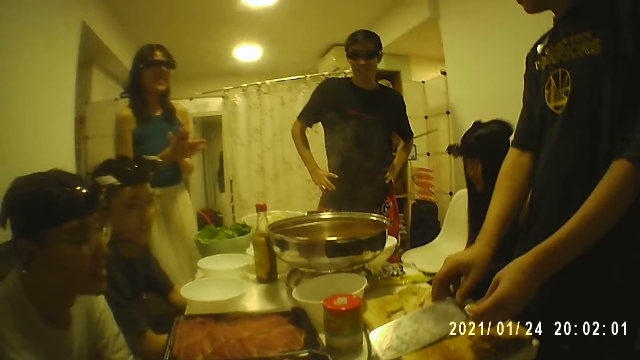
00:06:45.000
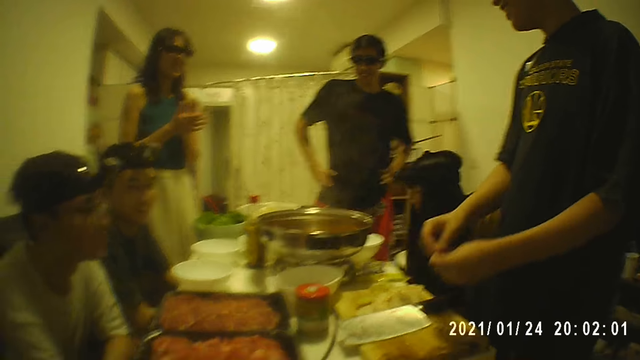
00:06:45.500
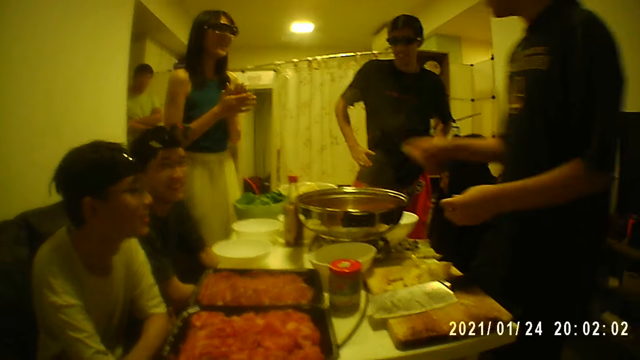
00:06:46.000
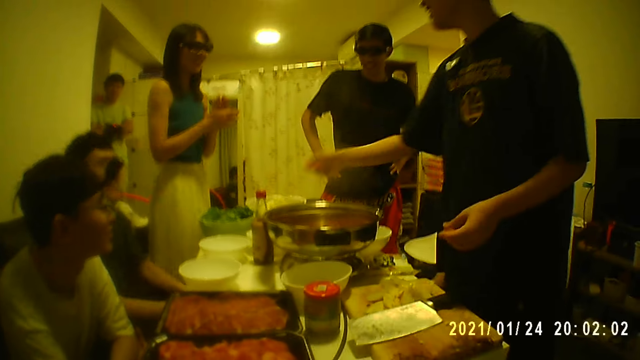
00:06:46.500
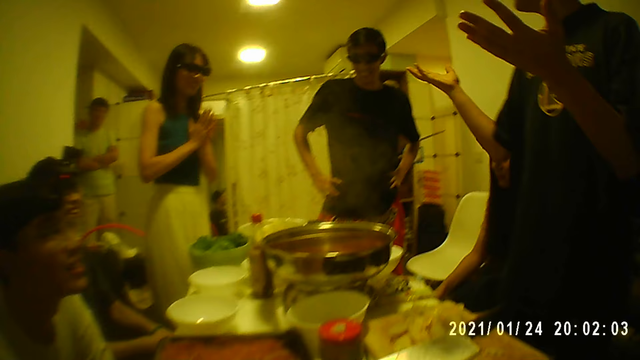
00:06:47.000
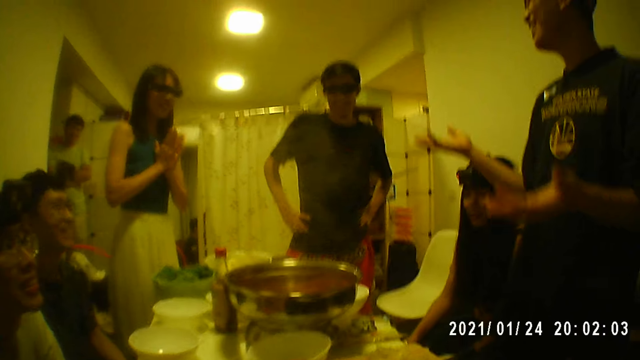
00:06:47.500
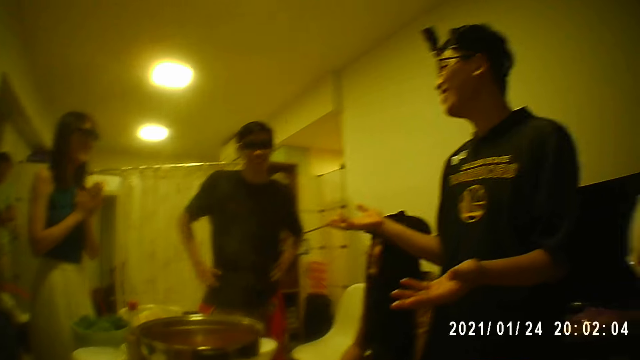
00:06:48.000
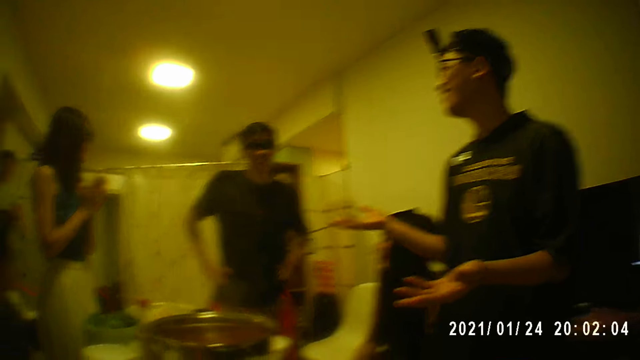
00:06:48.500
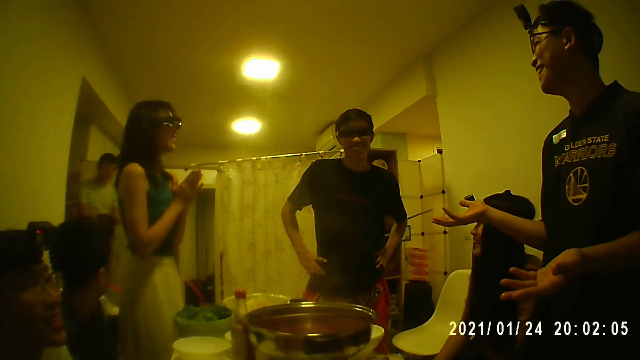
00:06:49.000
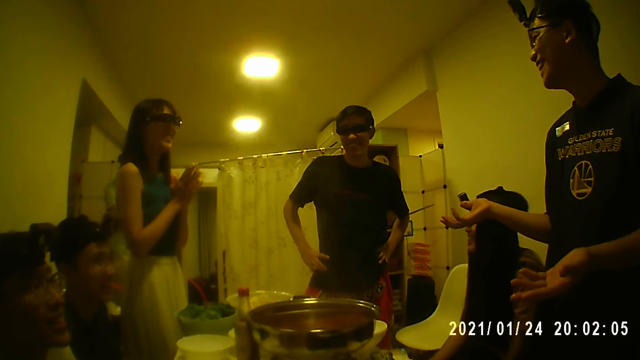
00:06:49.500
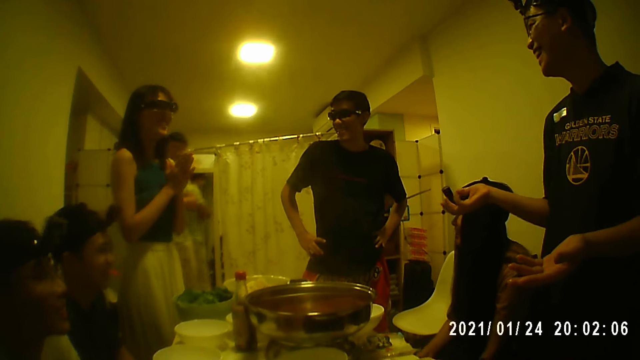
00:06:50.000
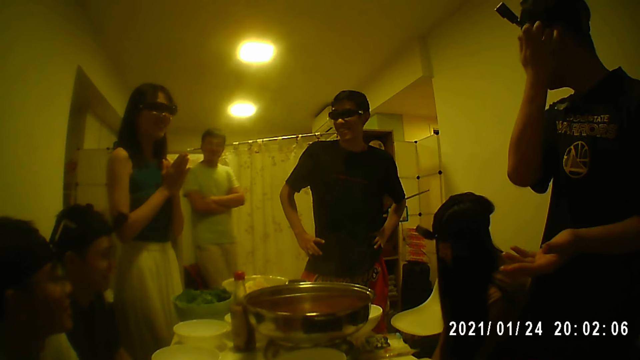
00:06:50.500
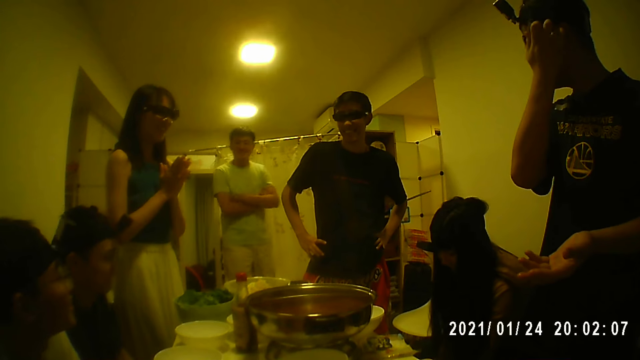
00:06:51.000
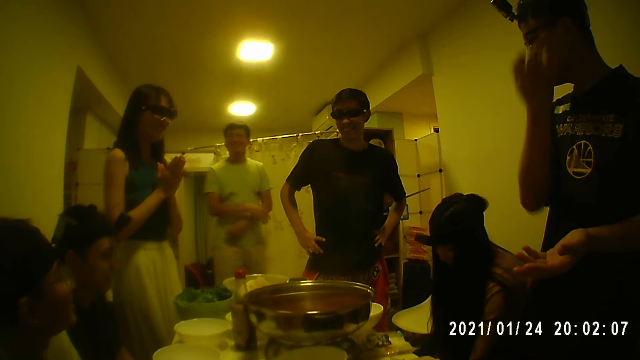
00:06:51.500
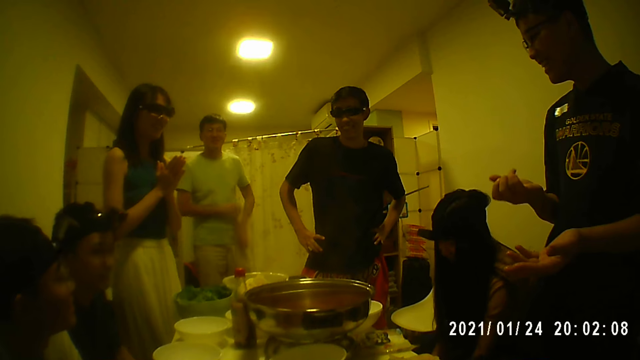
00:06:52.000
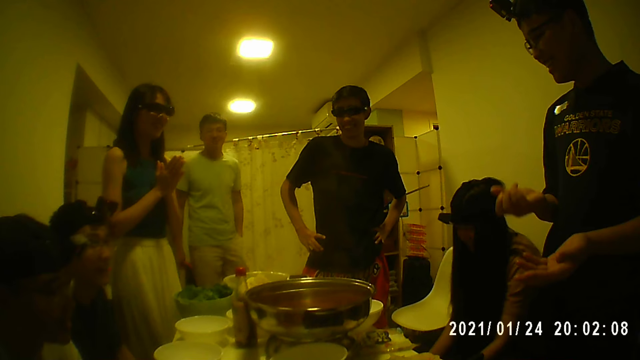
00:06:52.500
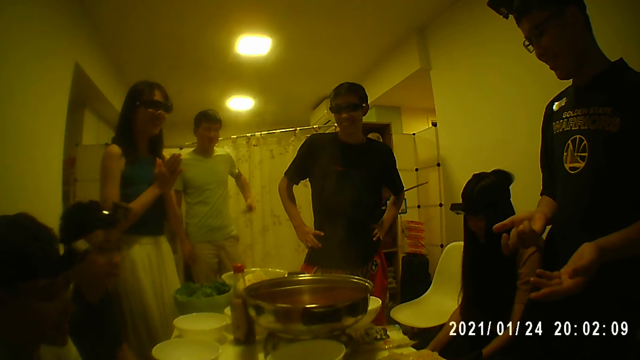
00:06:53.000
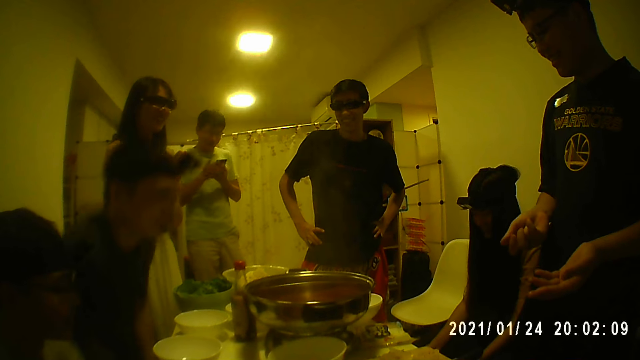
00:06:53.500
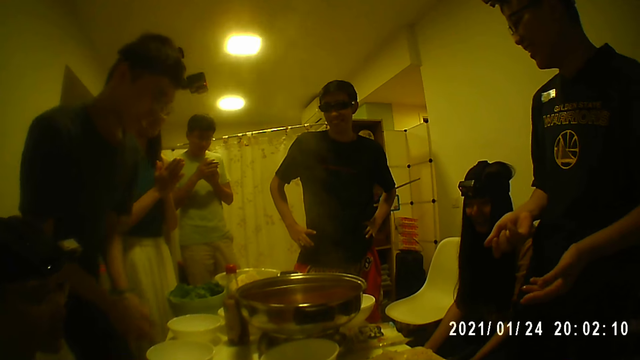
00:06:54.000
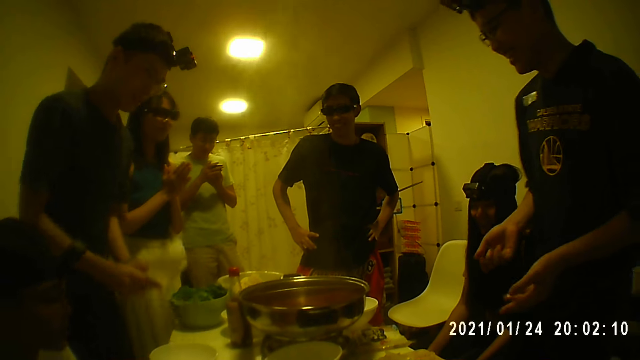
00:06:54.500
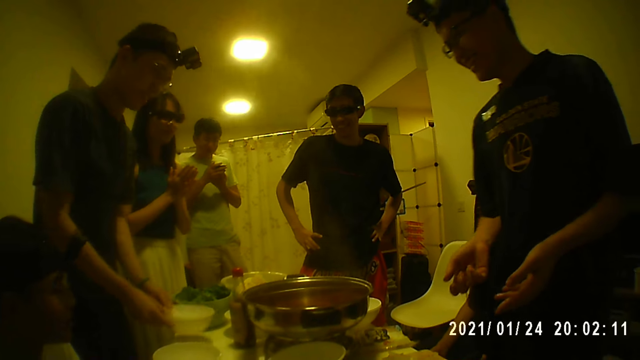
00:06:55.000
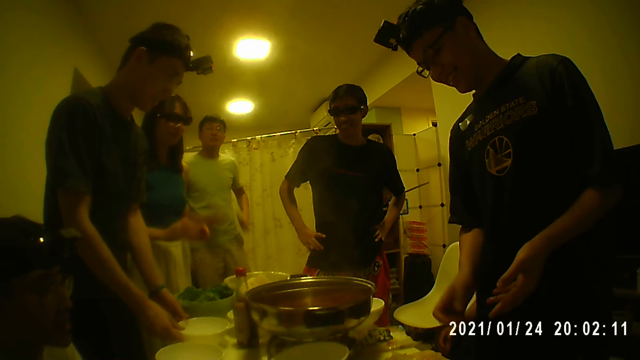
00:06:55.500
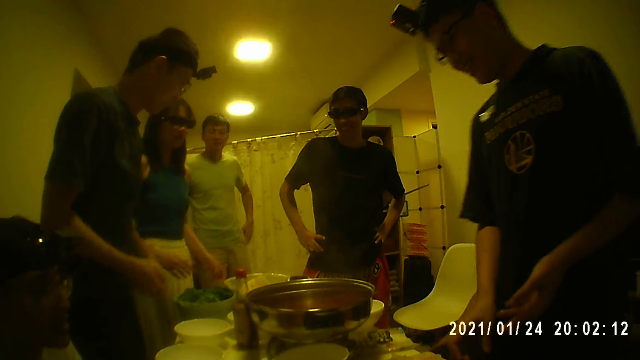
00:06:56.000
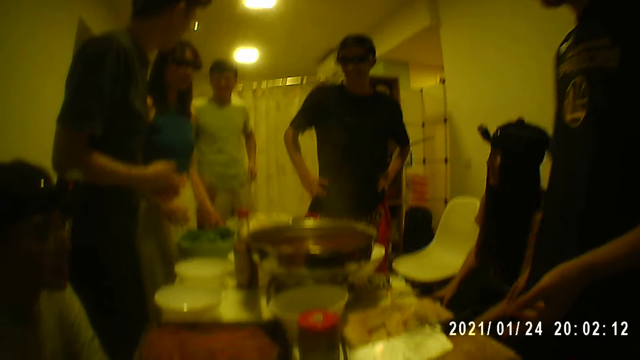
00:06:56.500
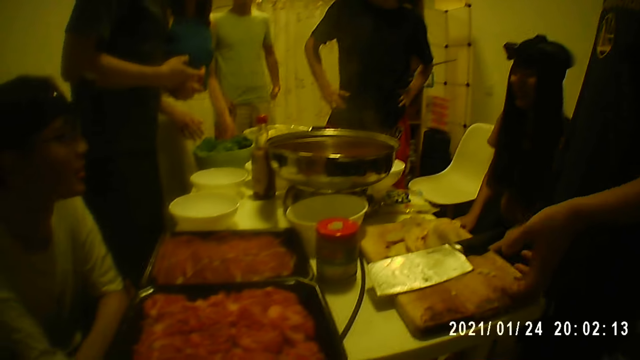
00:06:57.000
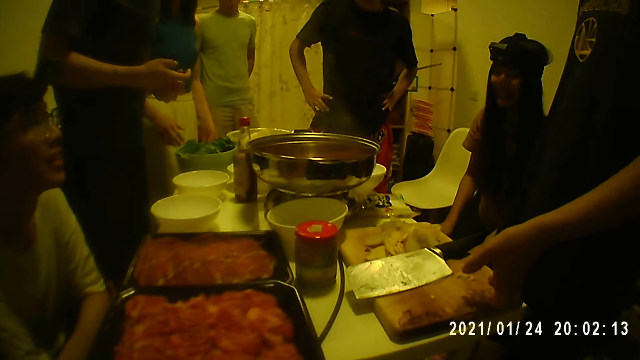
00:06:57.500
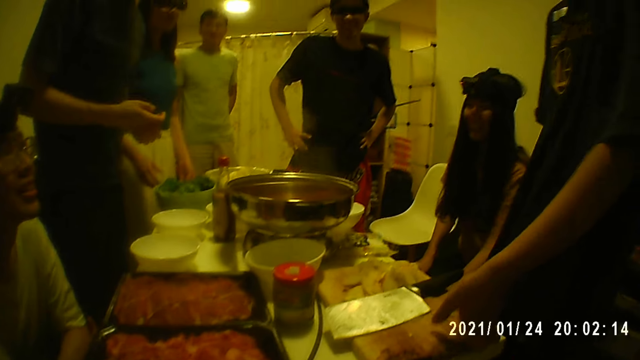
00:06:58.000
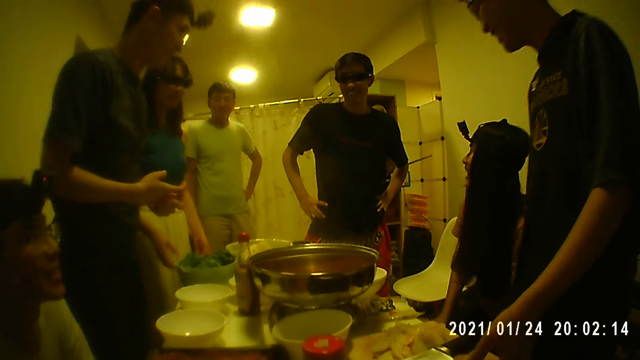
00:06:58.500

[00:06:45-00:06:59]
A man walks into the room. Another man passes the slice of lotus root from his left hand to his right hand. The second man throws the slice of lotus into the bowl with his right hand, sways his hands, and scratches his face with his right hand. He wipes the face with his hand. The first man brings out the phone from his pocket with his left hand. He holds the phone with both hands. A third man interacts with the group of people and the camera wearer. The first man operates the phone with both hands. The third man picks up a bowl from the table with both hands and places the bowl on the table with both hands. The first man holds the phone with his left hand and places the phone in his pocket with his left hand. The second man holds the chopping board on the table with his left hand. The second man converses with a person.

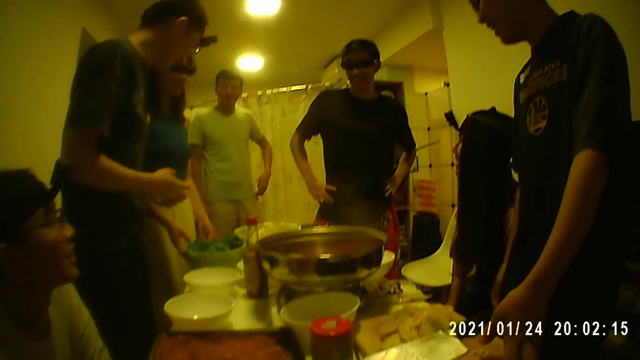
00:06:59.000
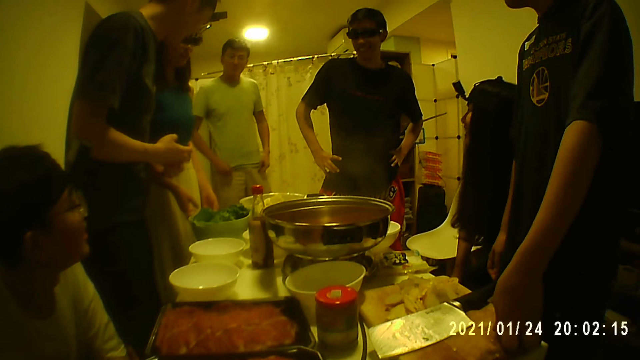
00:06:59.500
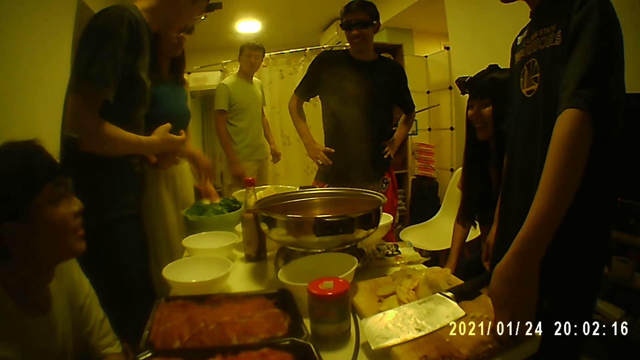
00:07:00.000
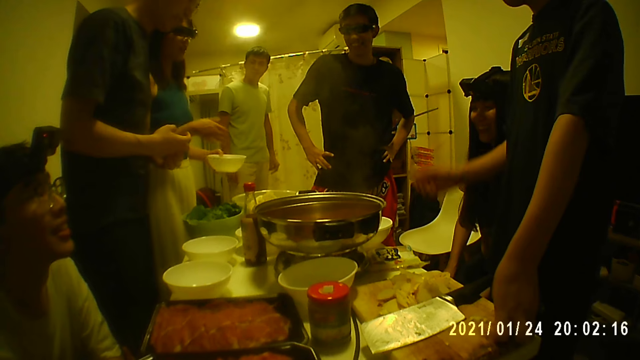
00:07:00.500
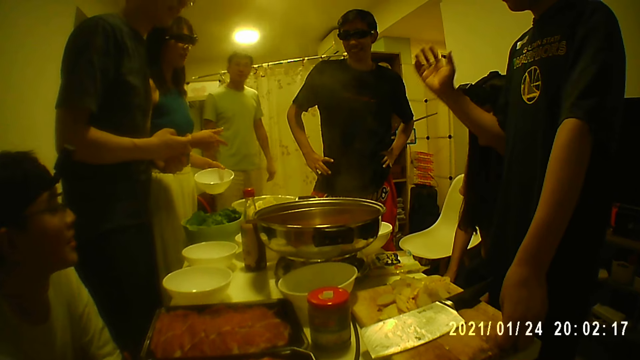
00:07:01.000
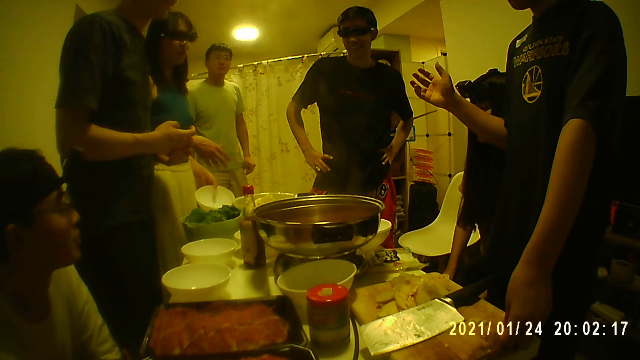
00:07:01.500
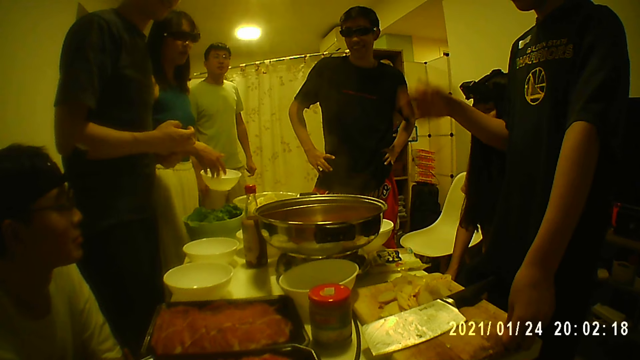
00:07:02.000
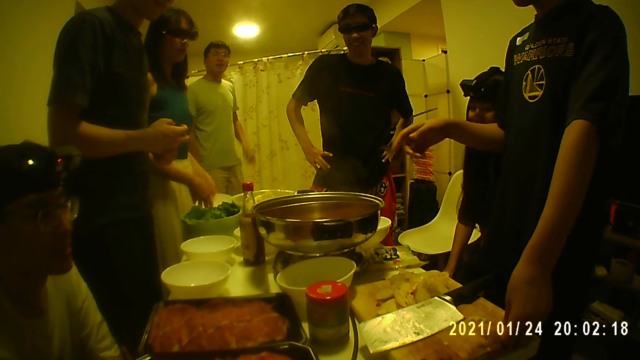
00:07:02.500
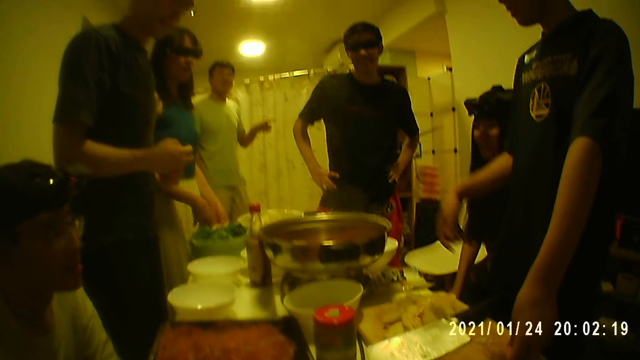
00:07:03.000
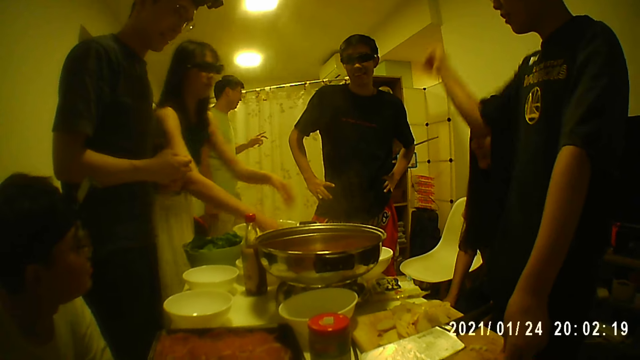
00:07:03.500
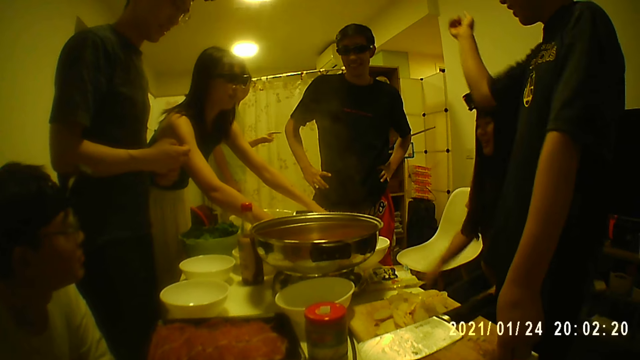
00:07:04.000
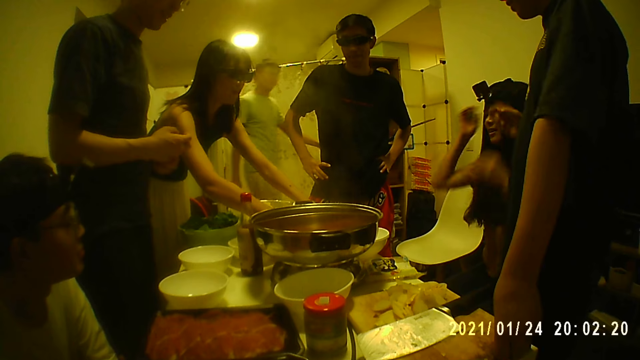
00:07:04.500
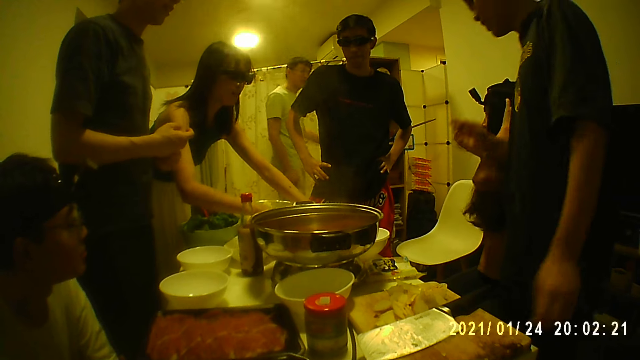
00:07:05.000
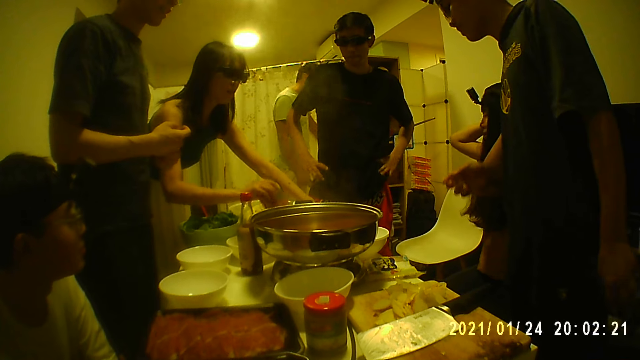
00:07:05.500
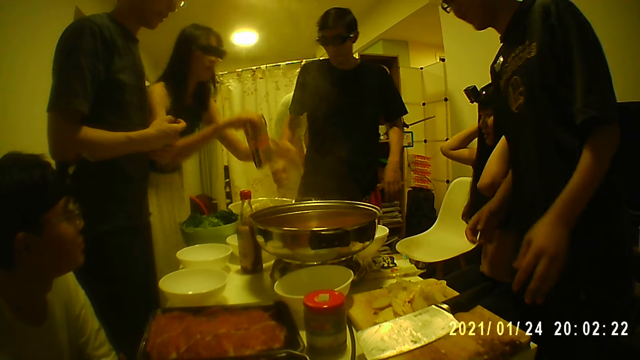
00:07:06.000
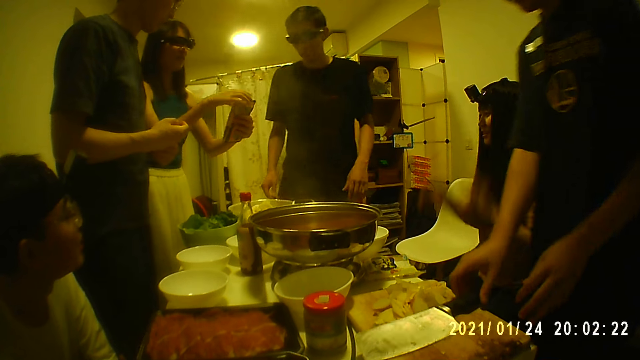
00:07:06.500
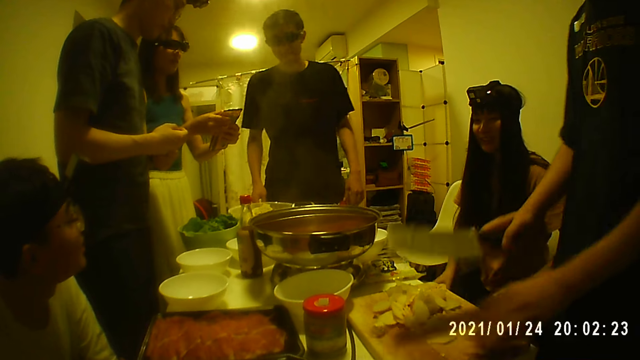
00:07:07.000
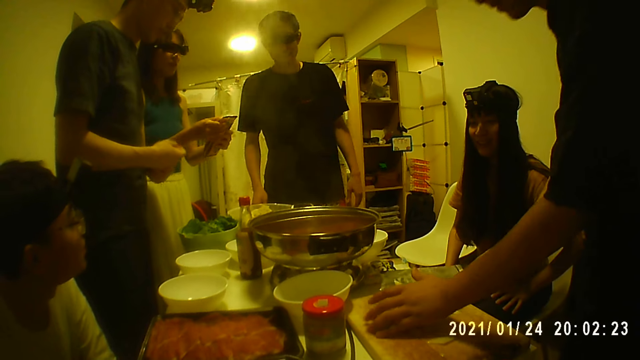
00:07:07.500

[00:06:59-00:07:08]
A woman picks up a bowl from the table with her left hand. She places the bowl on the table with her left hand. She picks up a sachet, a packet of cheese, from the table with her left hand. A man holds a curtain with his left hand. The woman holds the sachet with both hands. Another man picks up the knife from the chopping board with his right hand. He holds the peels of lotus root on the chopping board with his left hand. The first man walks out of the room. The other man packs the peels of lotus root from the chopping board with his left hand and the knife in his right hand.
